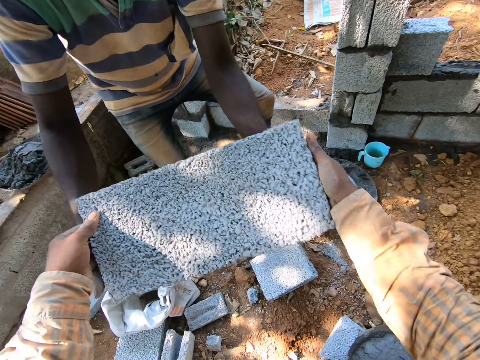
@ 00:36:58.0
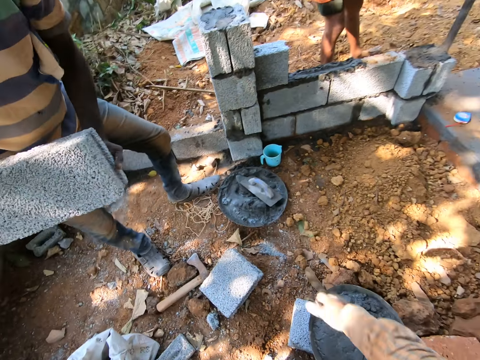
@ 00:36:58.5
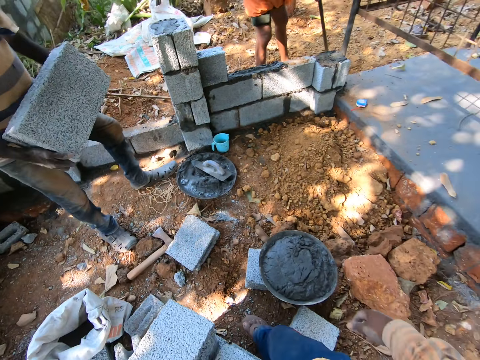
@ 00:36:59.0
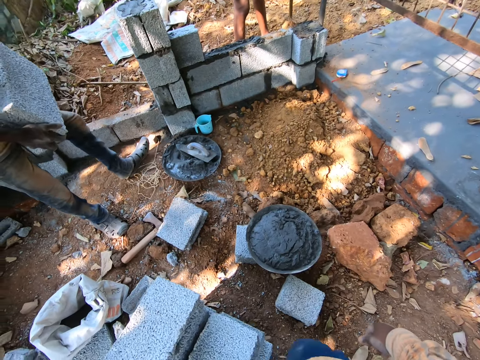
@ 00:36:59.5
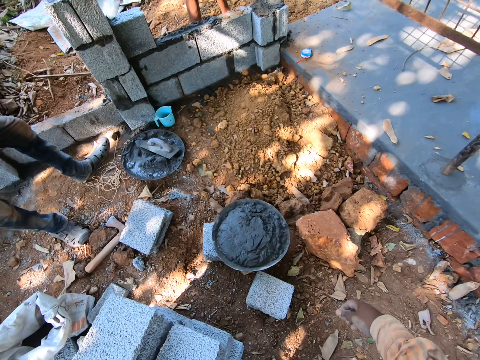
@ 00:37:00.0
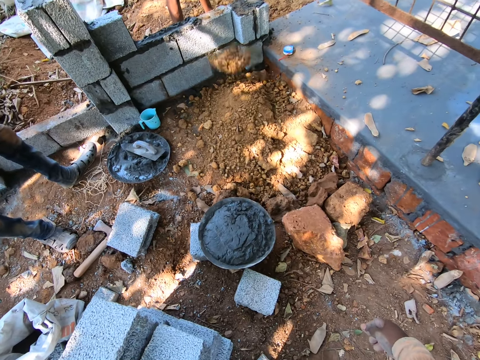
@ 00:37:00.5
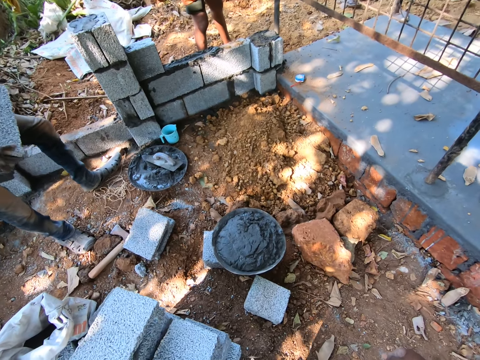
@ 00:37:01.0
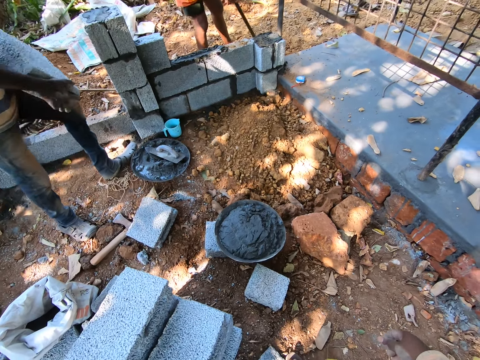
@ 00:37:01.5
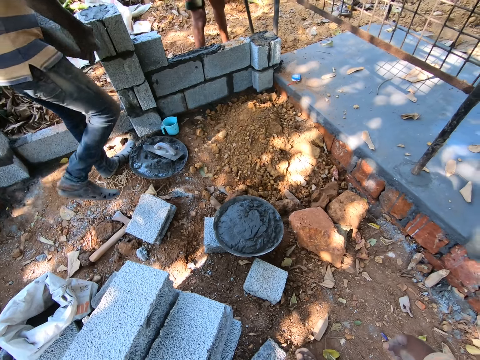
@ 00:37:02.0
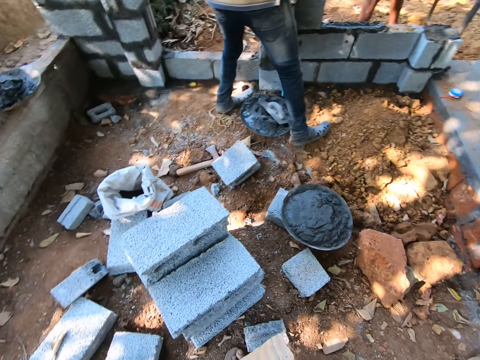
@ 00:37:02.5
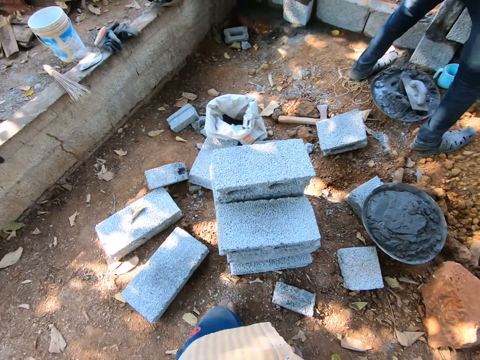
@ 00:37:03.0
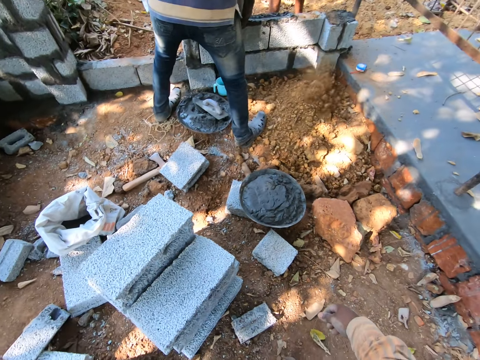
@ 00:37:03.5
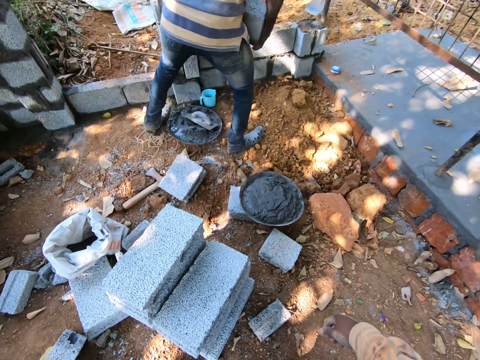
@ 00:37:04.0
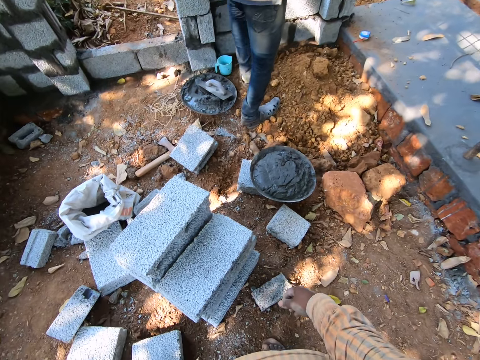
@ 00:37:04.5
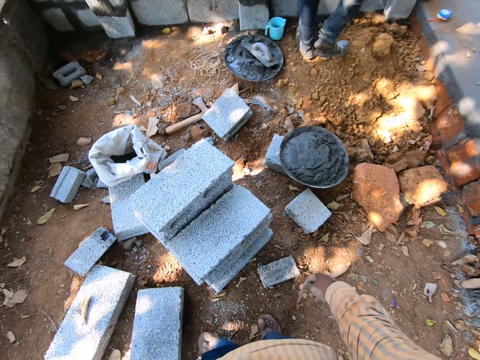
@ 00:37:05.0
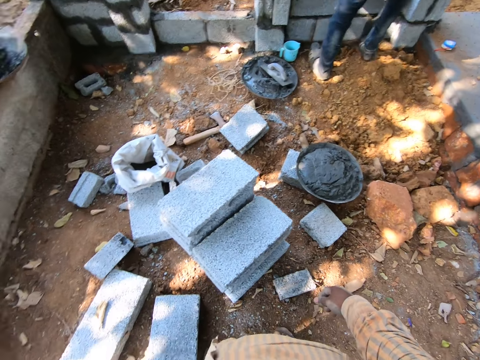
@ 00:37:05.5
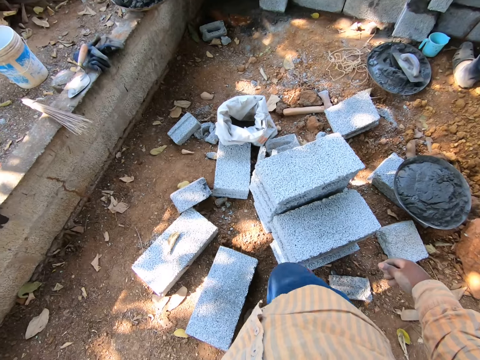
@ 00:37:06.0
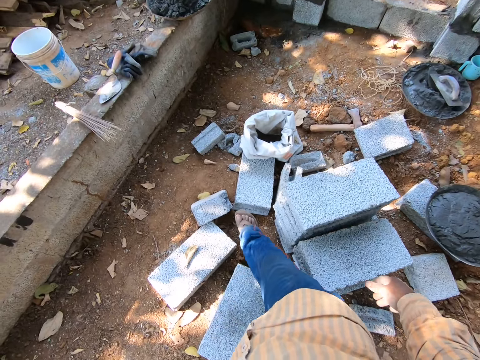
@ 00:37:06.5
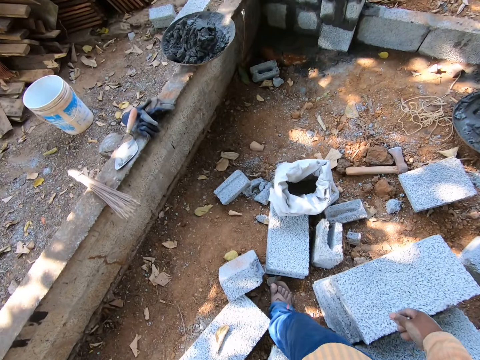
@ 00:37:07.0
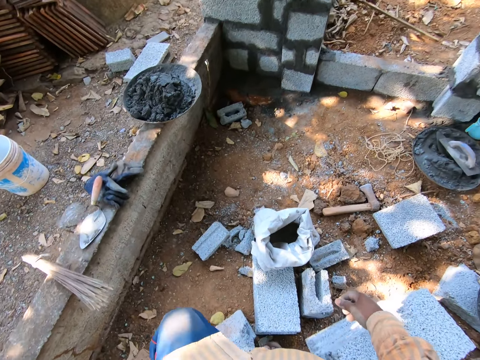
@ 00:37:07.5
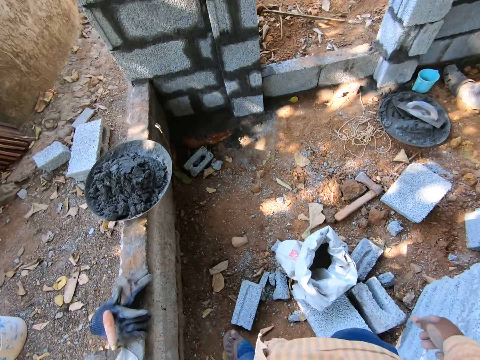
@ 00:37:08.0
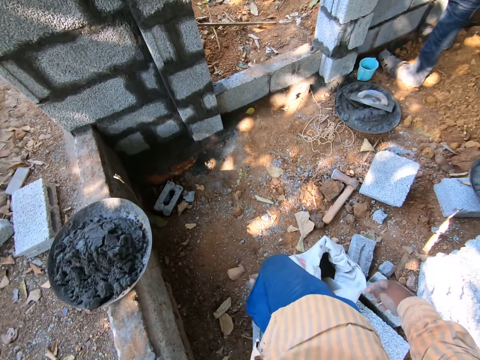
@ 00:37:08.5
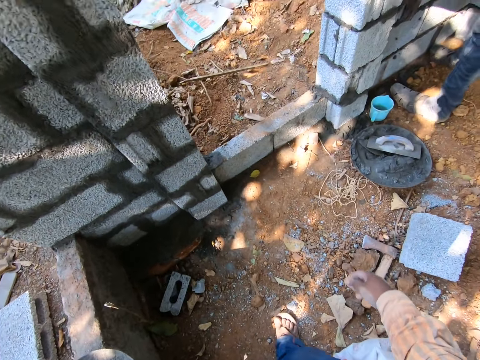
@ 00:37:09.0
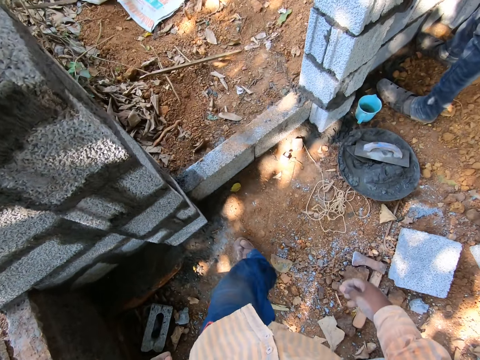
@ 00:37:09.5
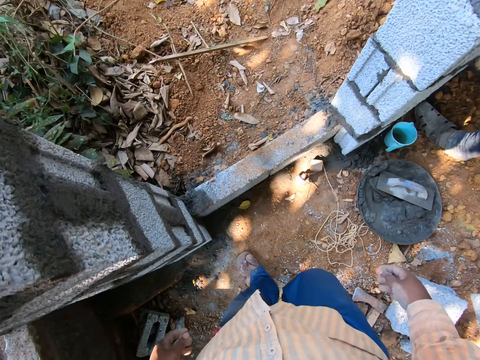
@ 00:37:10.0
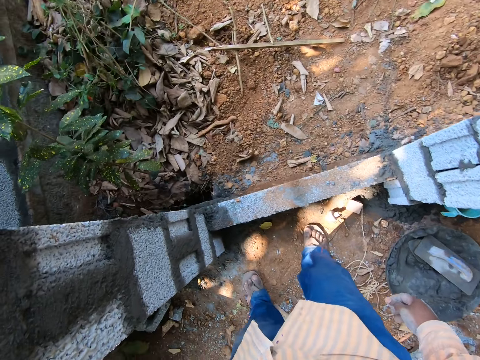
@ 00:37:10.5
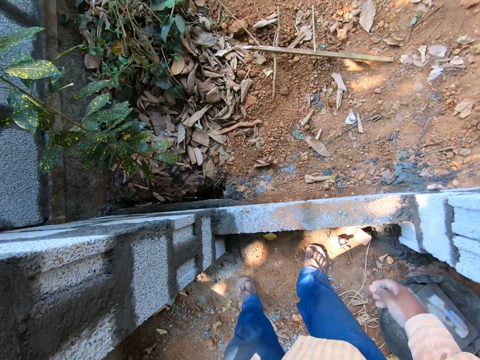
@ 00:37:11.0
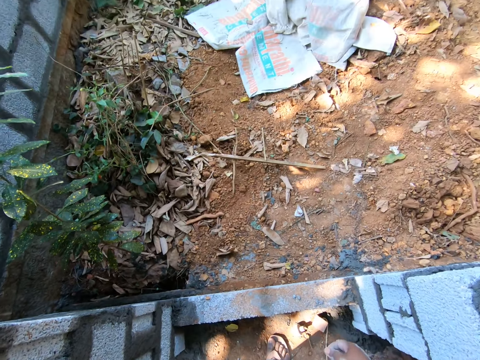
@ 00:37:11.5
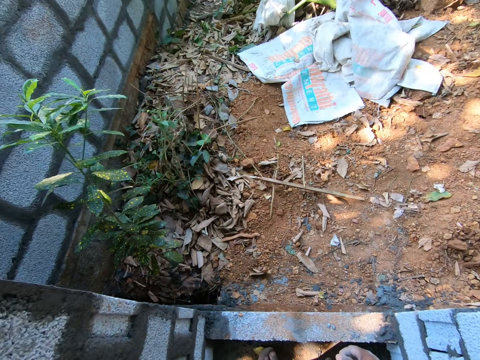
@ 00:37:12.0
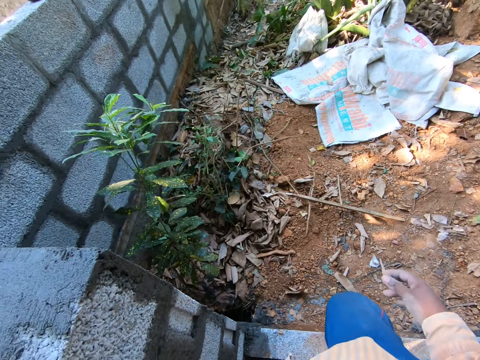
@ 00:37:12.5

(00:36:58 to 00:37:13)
The camera wearer gives the block to the man with both hands. The man collects the block from the camera wearer with both hands. The camera wearer looks around and walks.

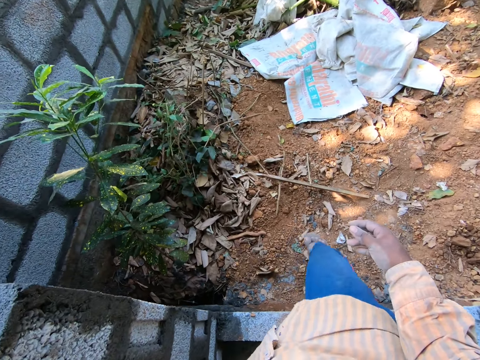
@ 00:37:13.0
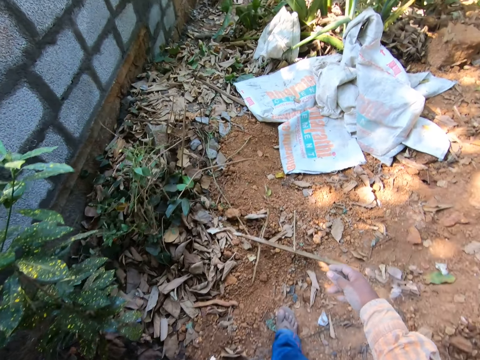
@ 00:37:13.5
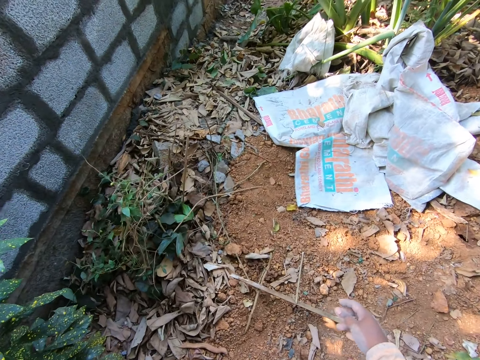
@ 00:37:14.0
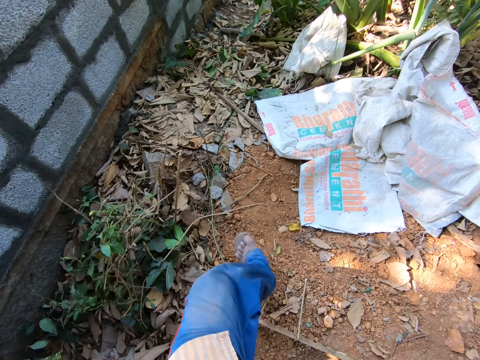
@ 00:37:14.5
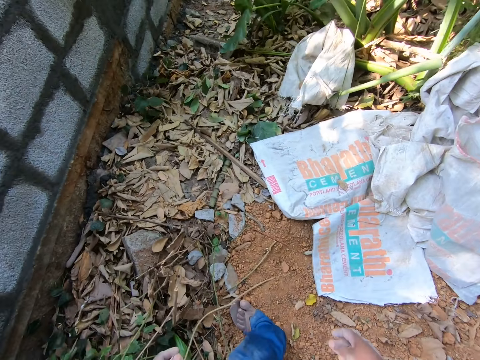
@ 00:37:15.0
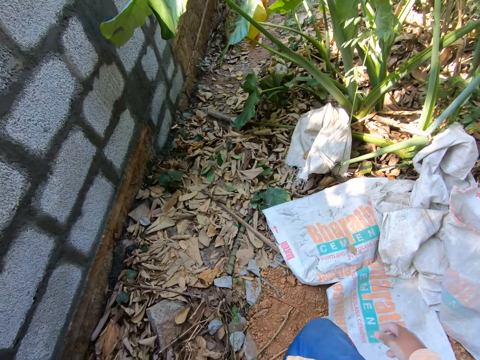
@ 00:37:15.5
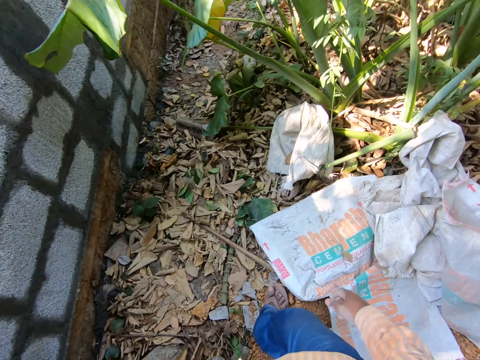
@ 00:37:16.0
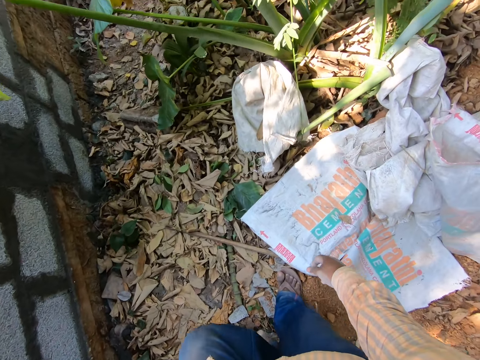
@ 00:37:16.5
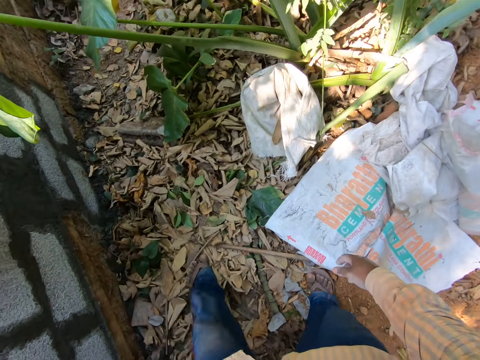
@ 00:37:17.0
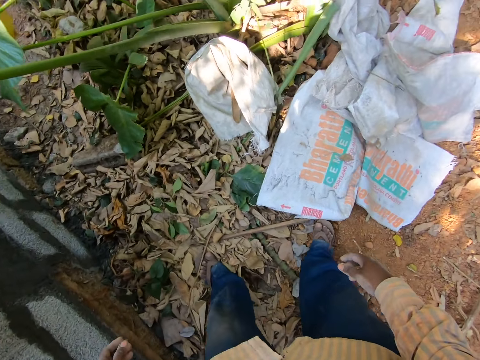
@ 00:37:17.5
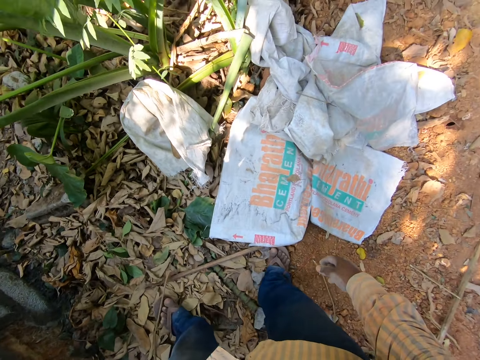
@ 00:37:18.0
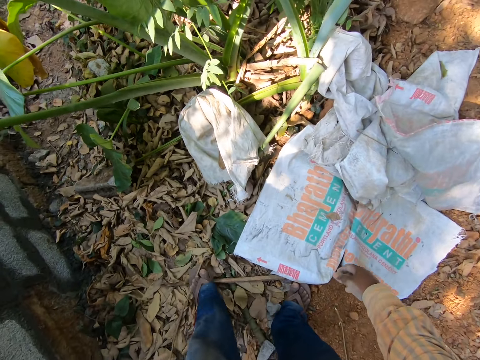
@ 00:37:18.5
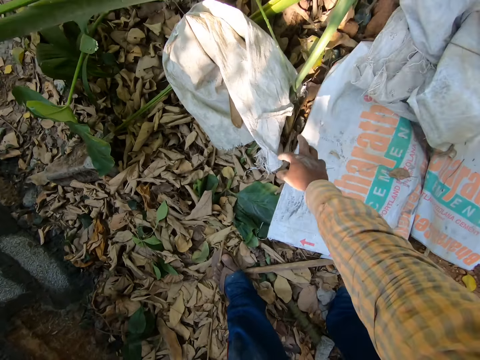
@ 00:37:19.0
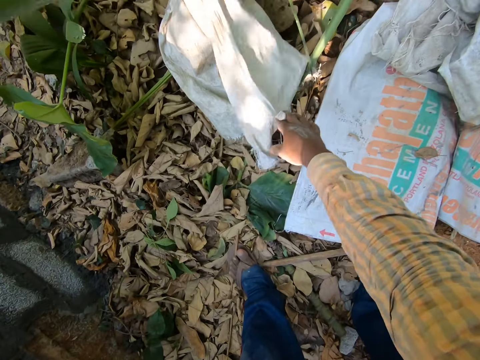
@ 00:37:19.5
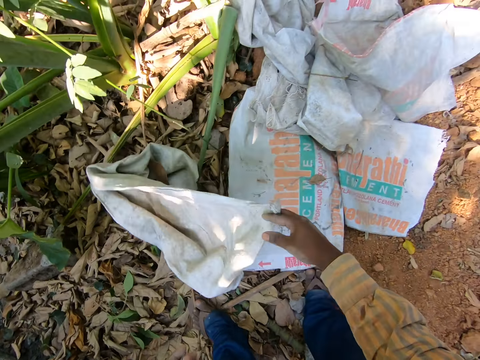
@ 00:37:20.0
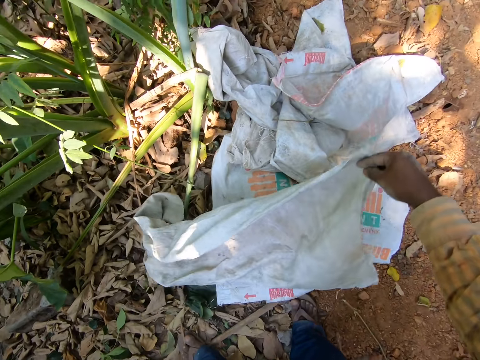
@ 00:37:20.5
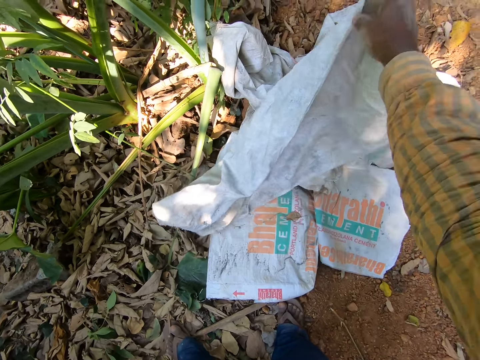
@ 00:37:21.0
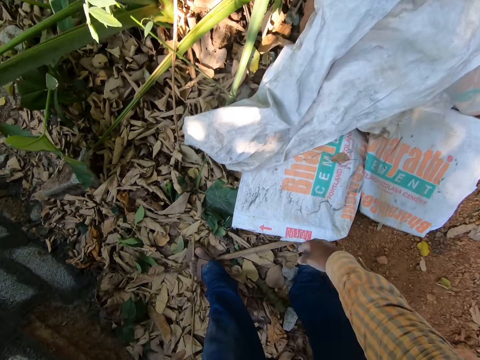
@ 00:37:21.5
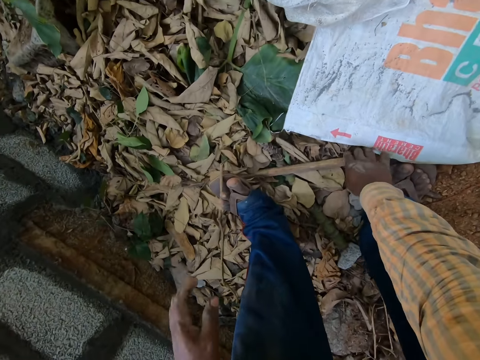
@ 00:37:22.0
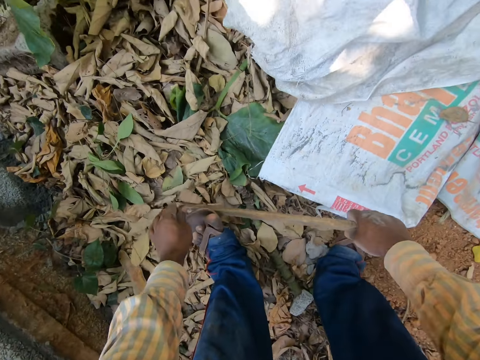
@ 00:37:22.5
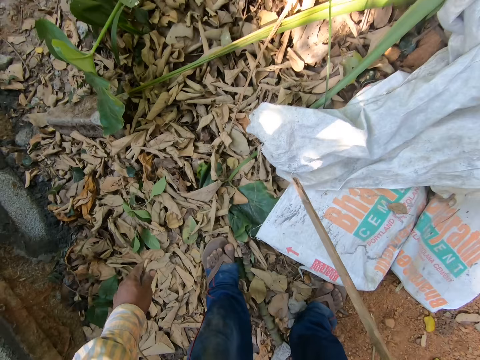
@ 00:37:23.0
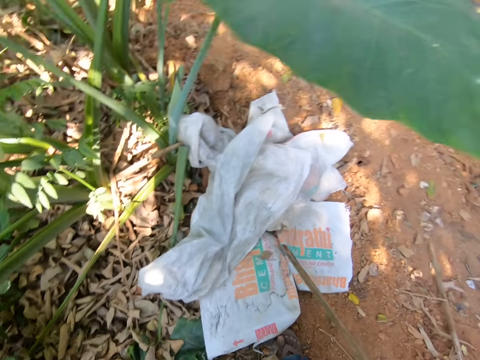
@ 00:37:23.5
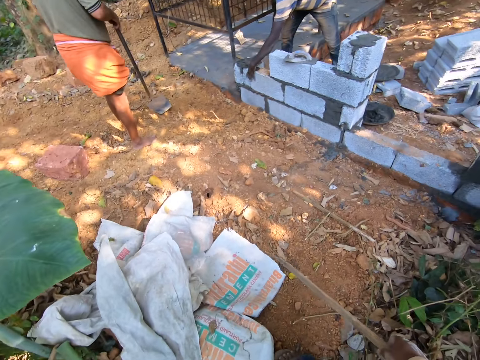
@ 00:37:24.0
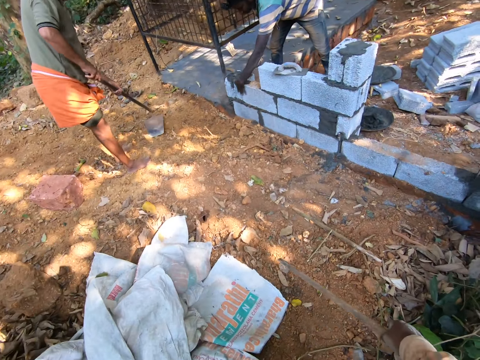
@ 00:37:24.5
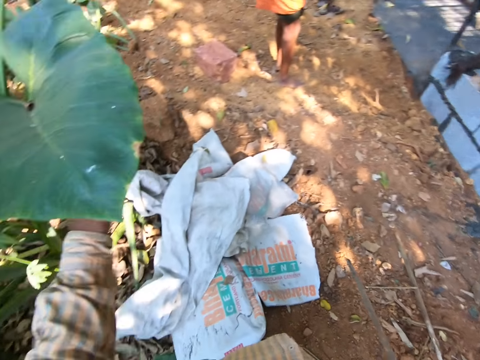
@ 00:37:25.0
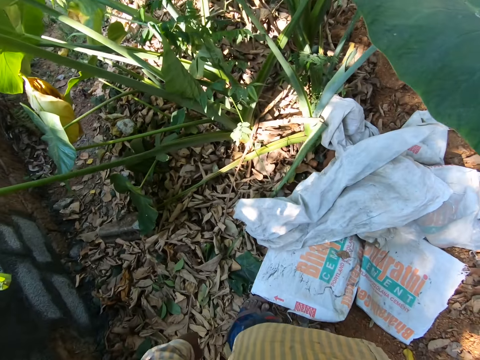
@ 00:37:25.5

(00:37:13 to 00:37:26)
The camera wearer picks up a cement bag from the ground with his right hand. He drops the cement bag on the ground with his right hand. He picks up a stick from the ground with his right hand. He looks around.
